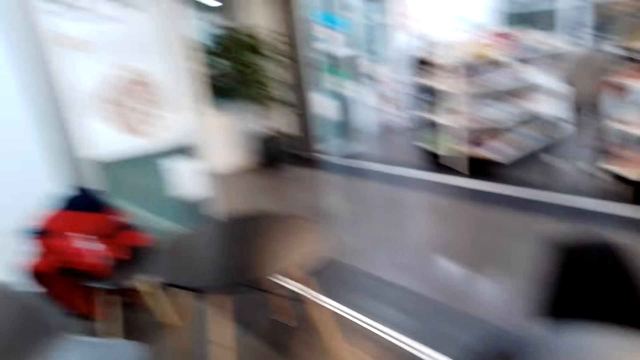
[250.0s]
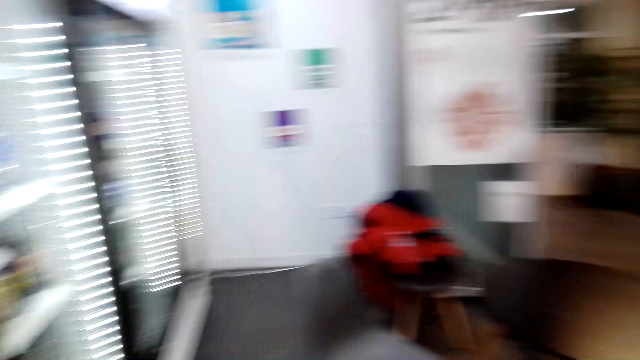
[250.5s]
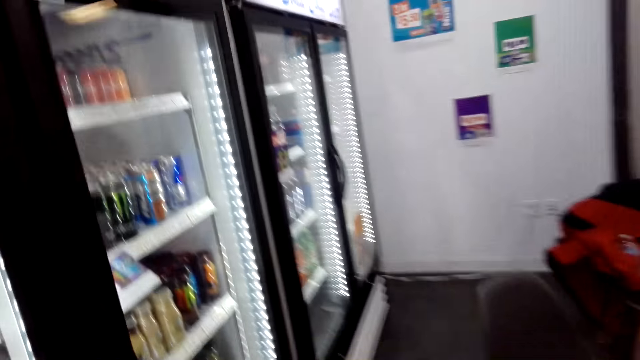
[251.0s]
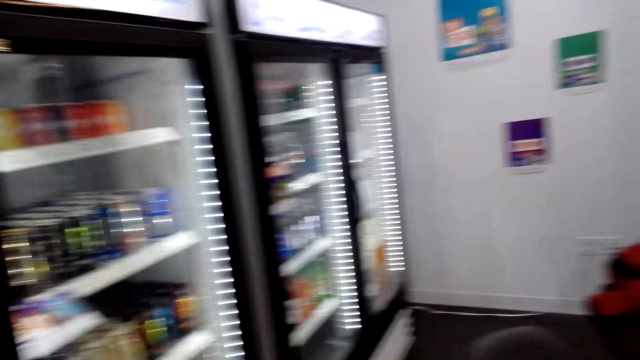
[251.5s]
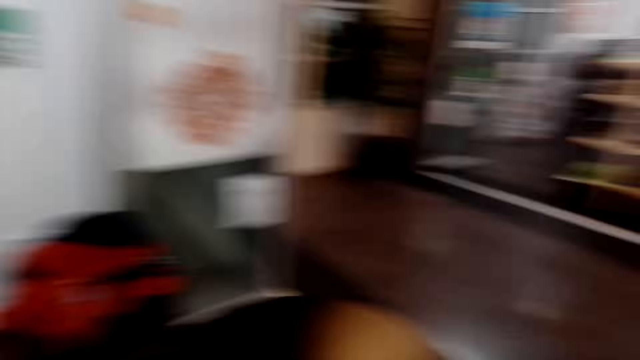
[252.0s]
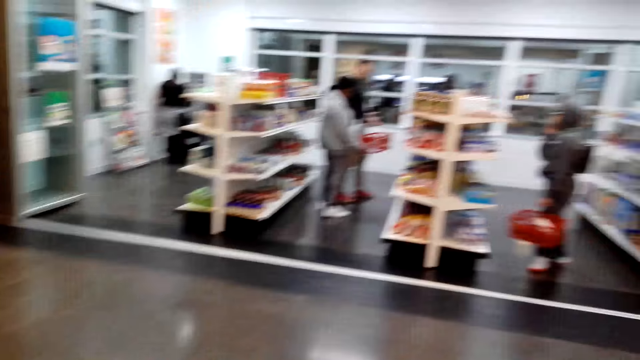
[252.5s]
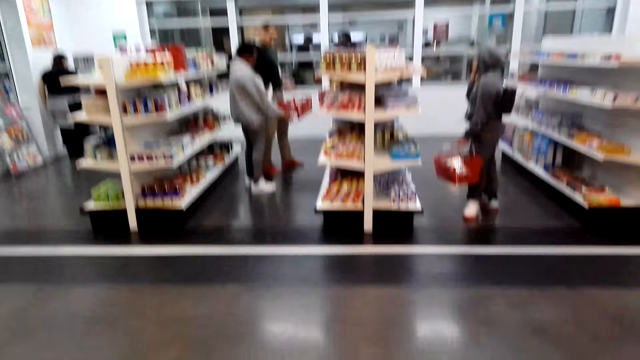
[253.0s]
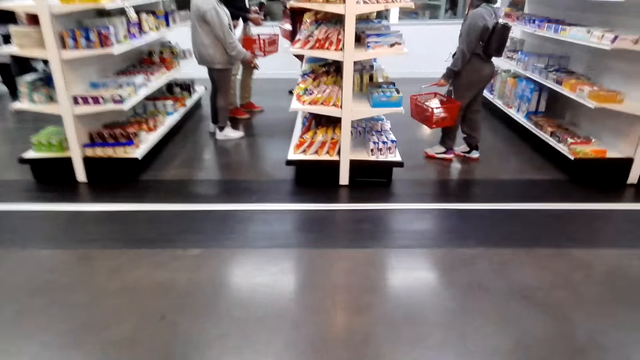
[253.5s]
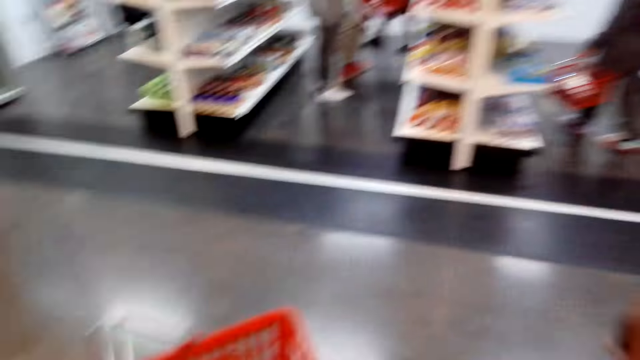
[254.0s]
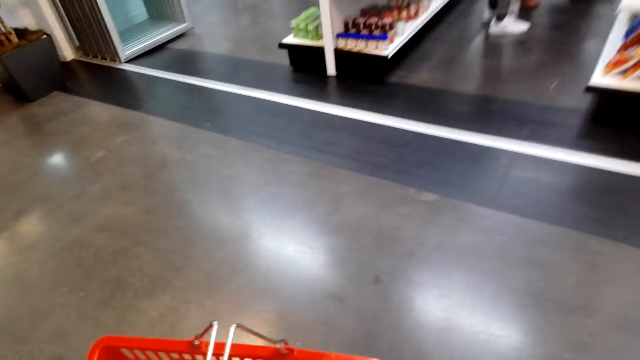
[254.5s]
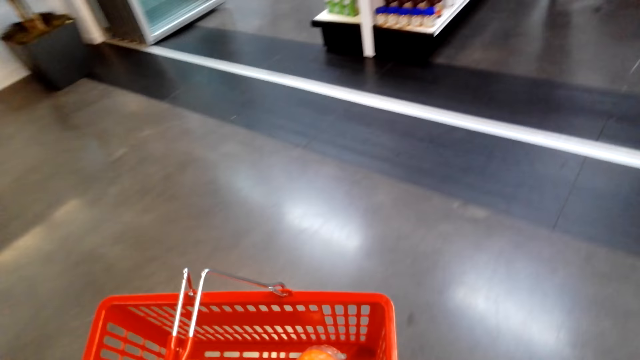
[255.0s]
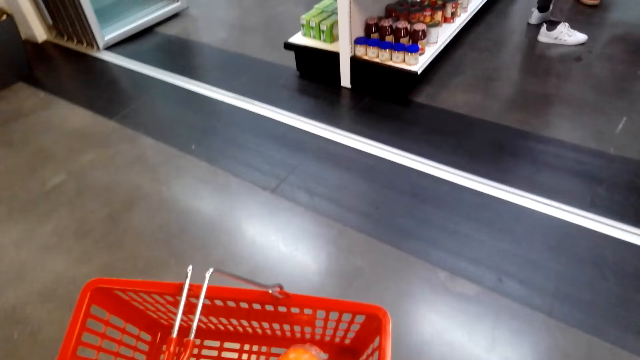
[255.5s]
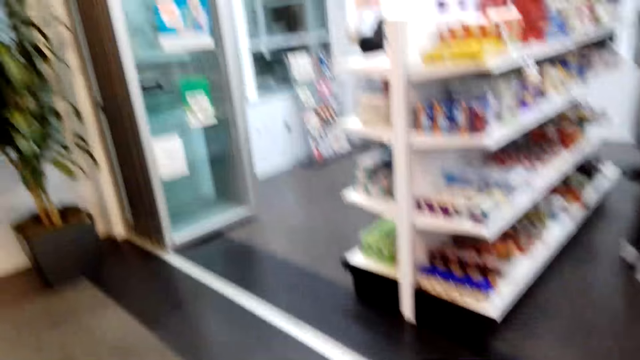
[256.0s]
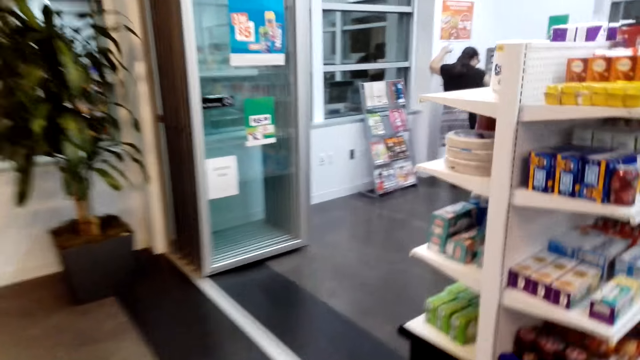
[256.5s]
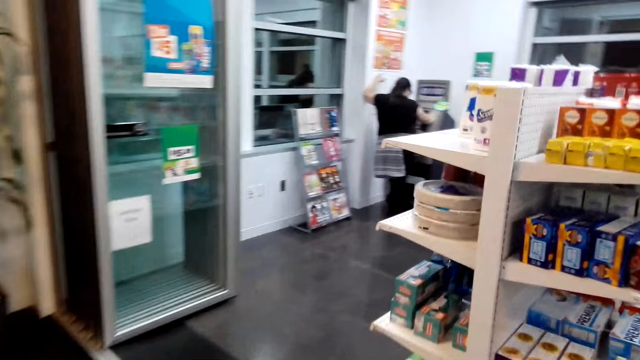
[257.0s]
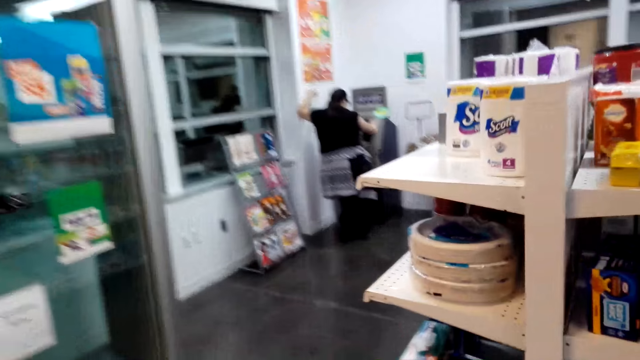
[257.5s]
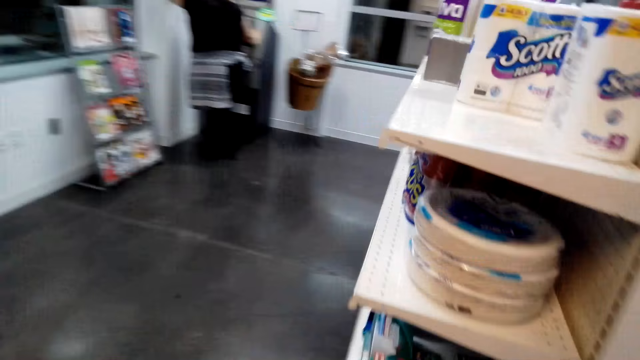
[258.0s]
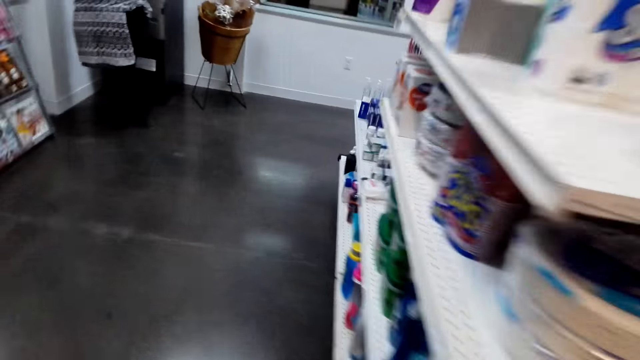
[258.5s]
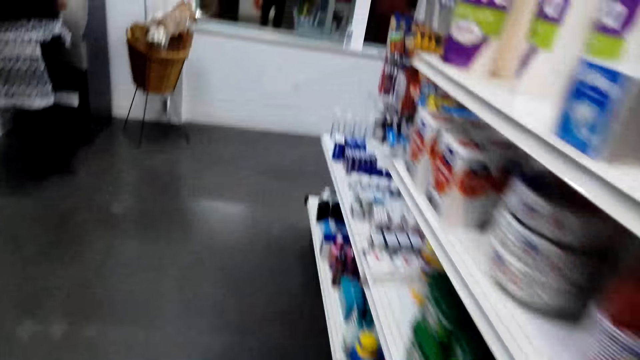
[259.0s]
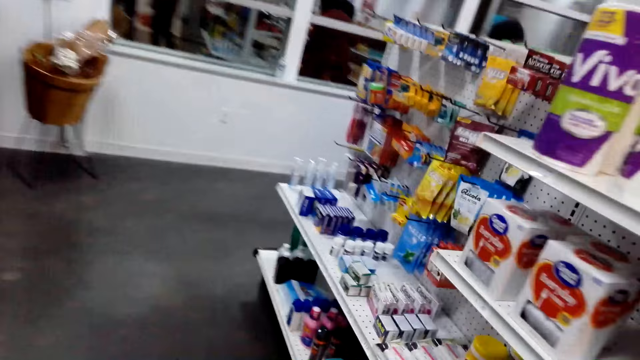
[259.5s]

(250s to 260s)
The camera wearer walks around in the supermarket.

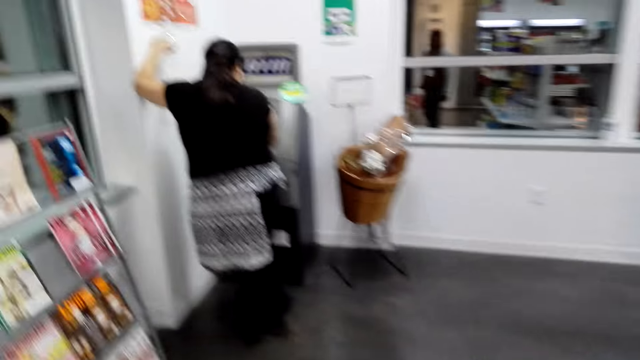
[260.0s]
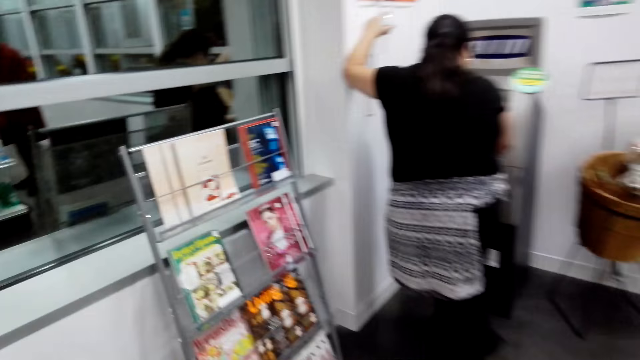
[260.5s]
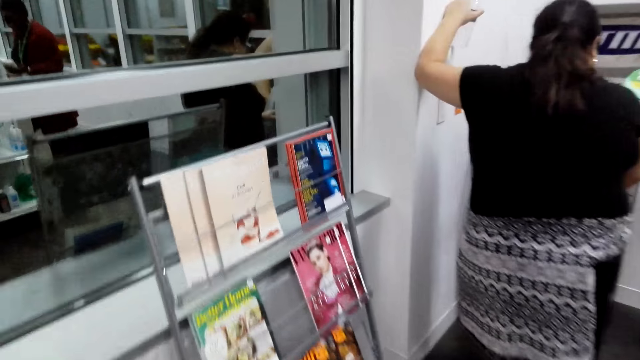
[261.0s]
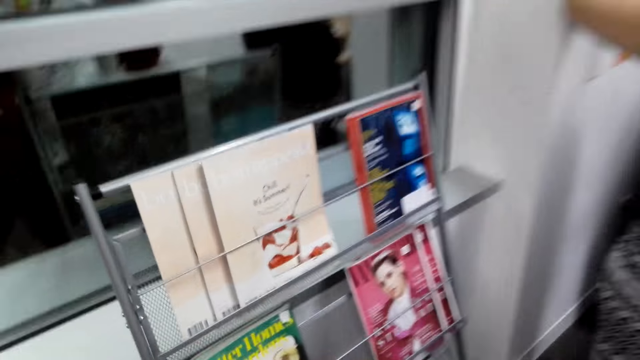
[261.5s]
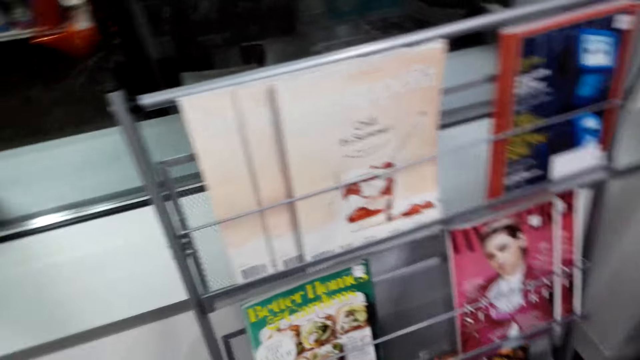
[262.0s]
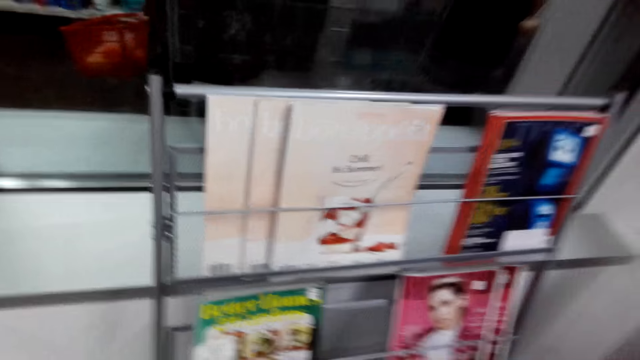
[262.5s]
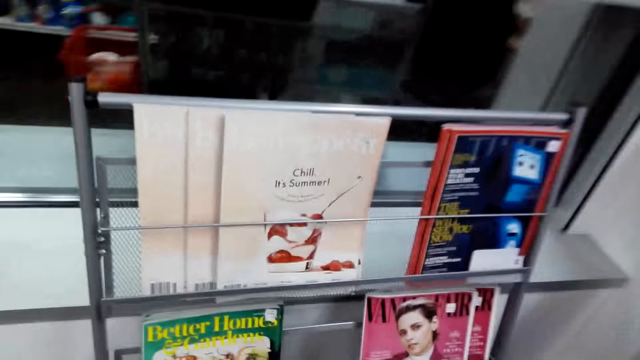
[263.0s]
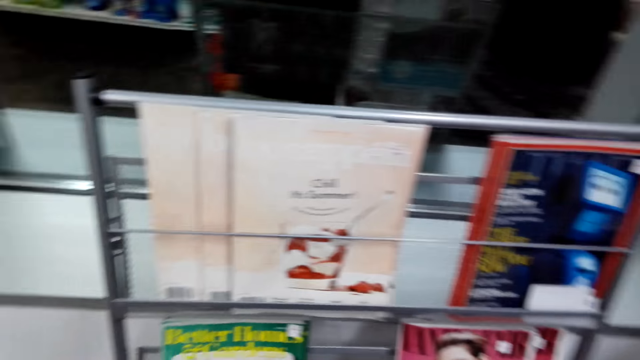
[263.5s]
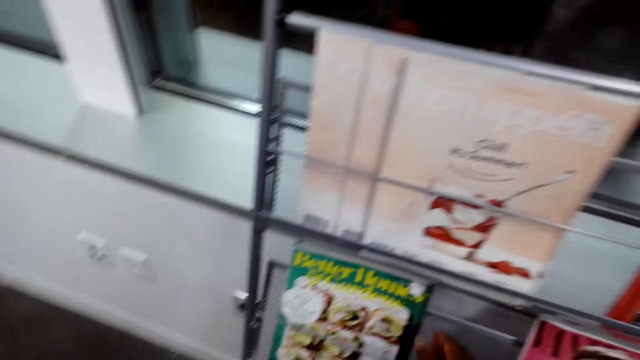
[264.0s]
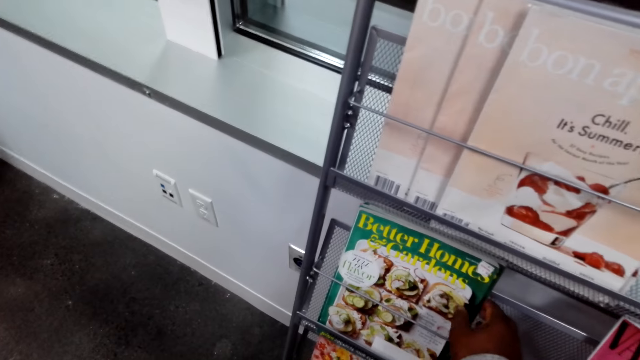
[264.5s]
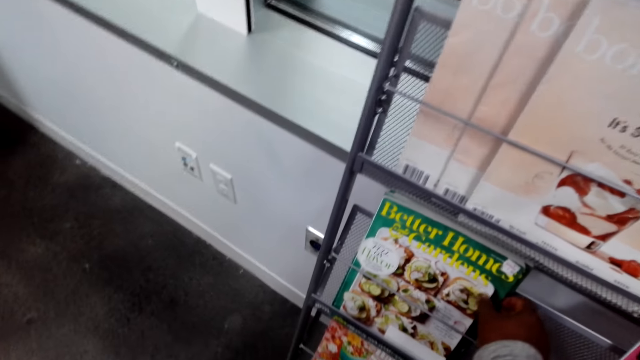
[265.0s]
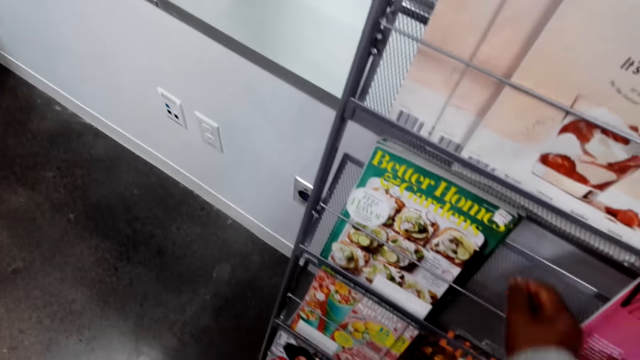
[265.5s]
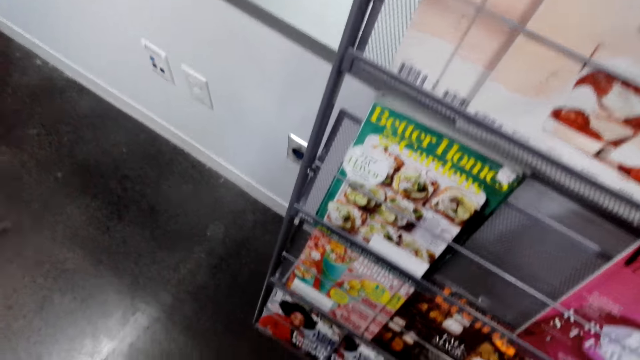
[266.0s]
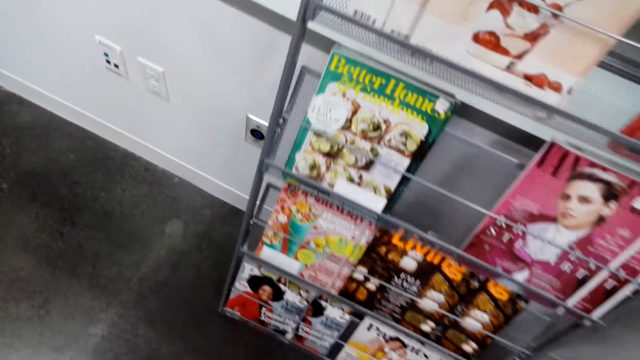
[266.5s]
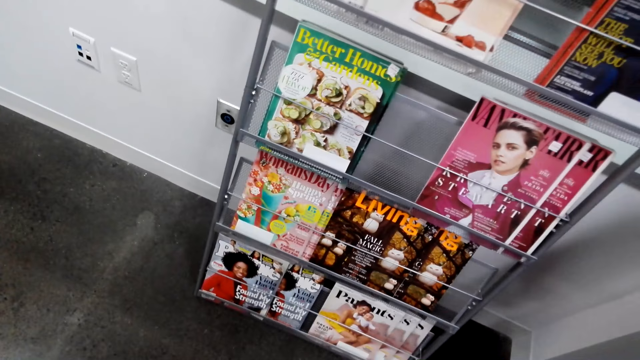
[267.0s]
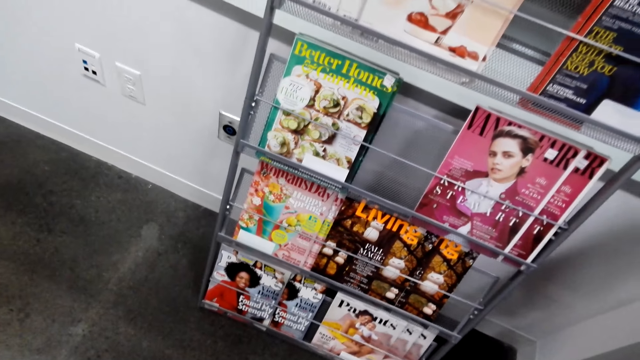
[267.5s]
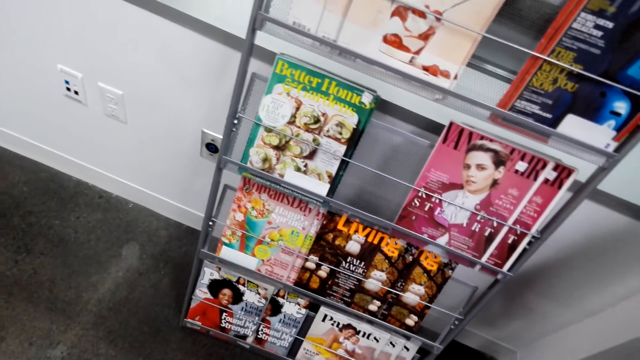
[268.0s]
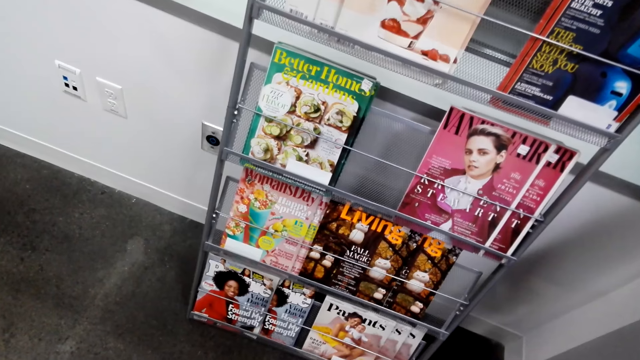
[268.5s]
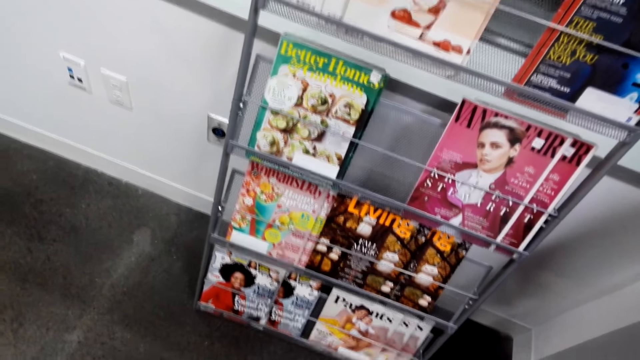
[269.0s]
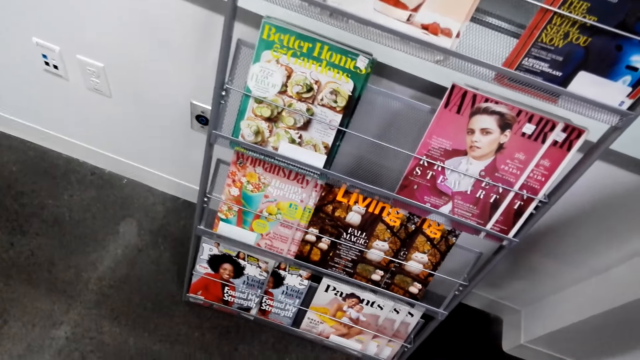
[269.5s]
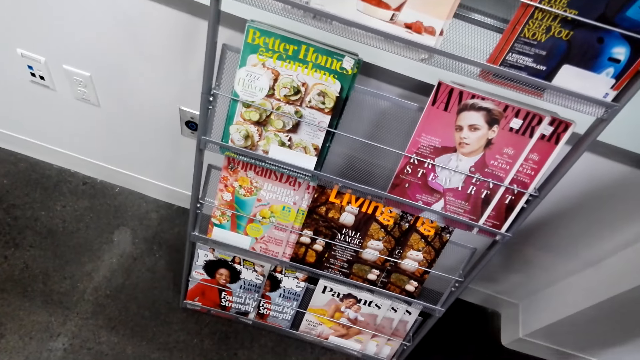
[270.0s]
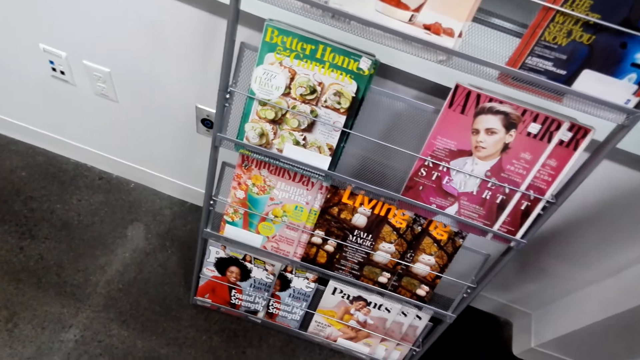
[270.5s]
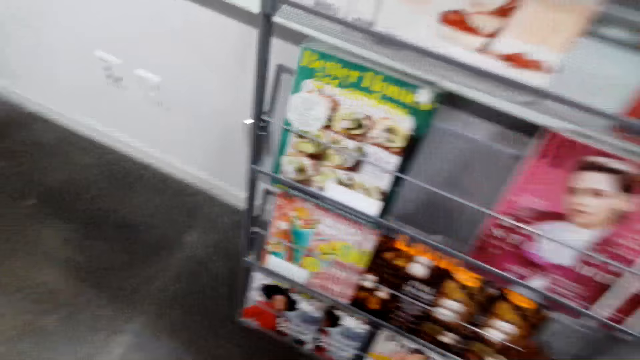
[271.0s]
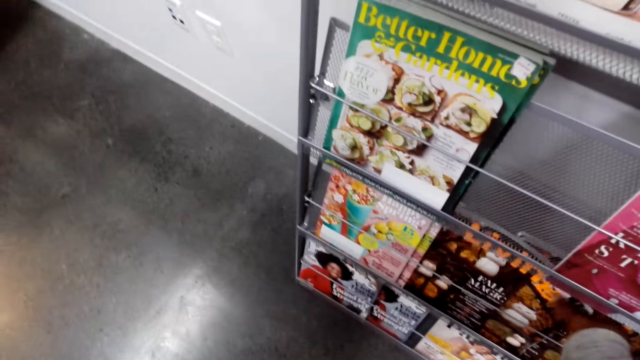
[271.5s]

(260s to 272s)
The camera wearer views magazines on a magazine shelf. They touch a magazine on the magazine shelf. They view magazines on the magazine shelf.
